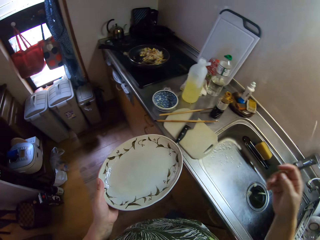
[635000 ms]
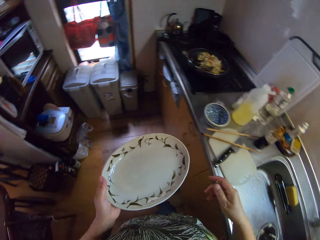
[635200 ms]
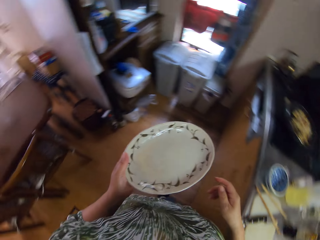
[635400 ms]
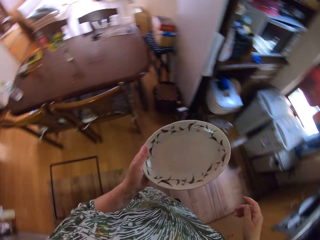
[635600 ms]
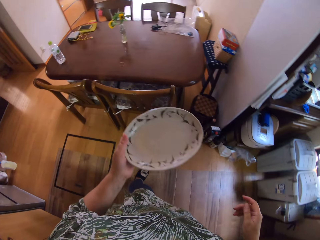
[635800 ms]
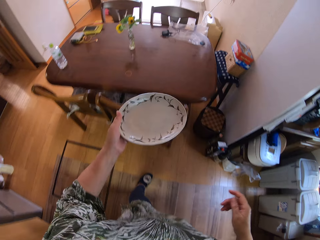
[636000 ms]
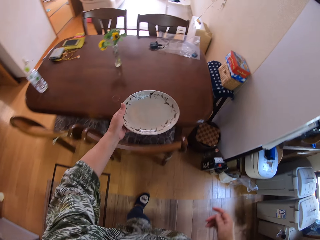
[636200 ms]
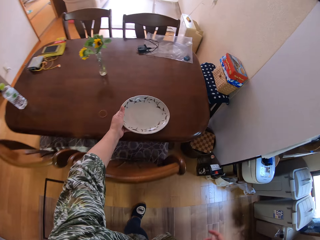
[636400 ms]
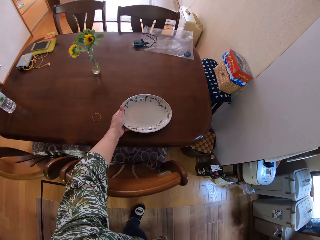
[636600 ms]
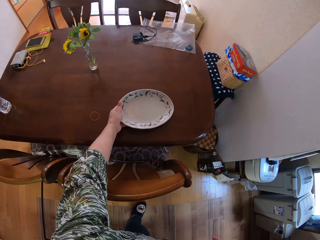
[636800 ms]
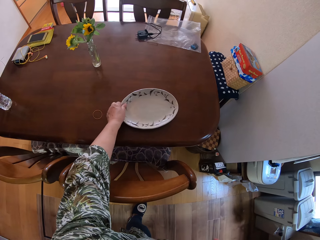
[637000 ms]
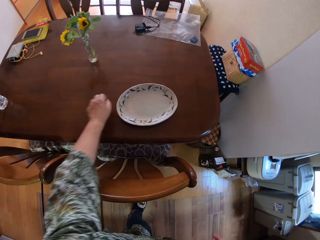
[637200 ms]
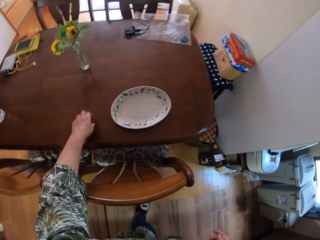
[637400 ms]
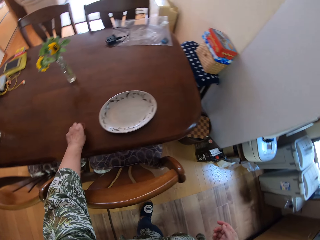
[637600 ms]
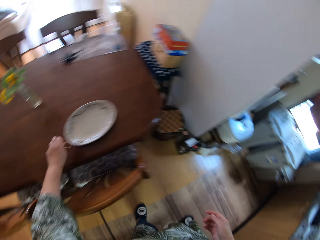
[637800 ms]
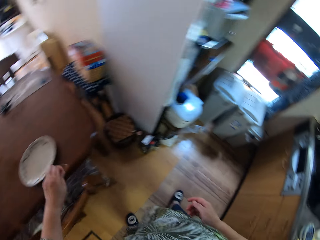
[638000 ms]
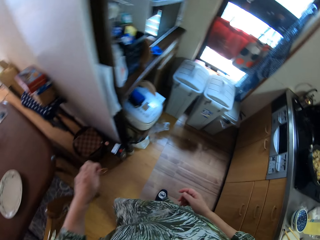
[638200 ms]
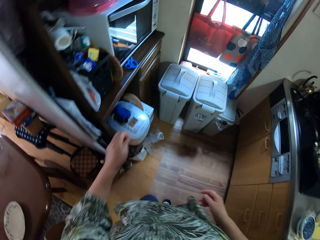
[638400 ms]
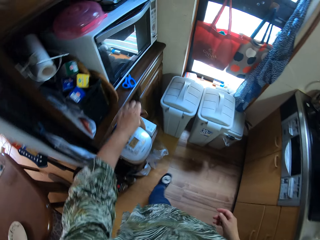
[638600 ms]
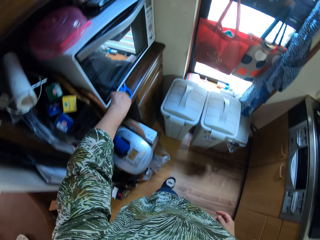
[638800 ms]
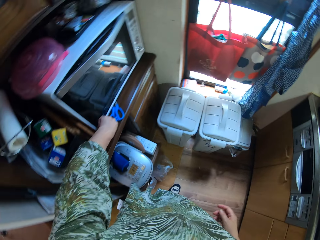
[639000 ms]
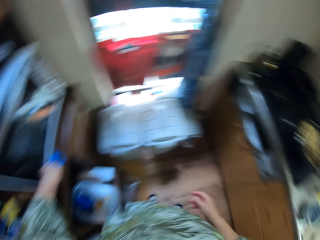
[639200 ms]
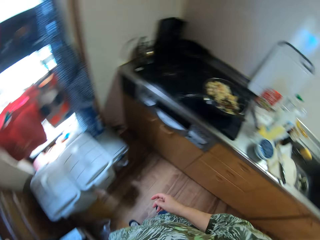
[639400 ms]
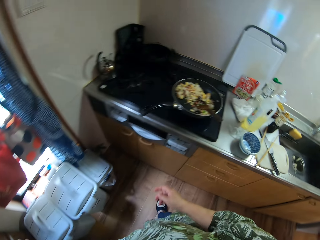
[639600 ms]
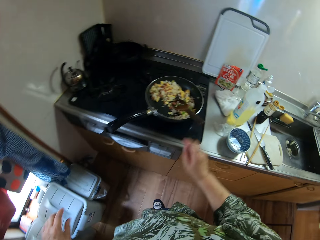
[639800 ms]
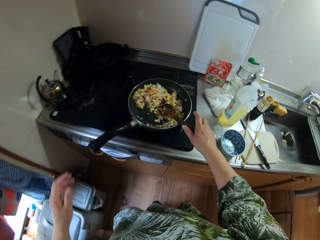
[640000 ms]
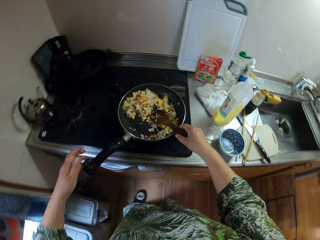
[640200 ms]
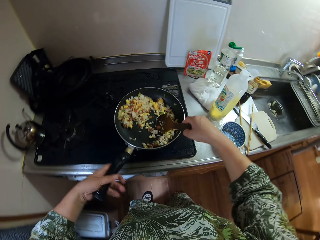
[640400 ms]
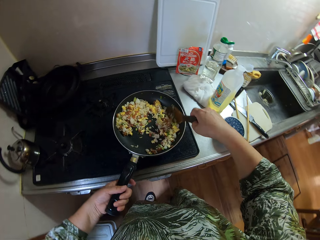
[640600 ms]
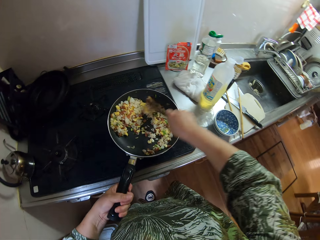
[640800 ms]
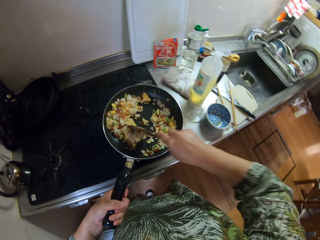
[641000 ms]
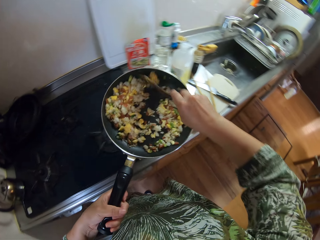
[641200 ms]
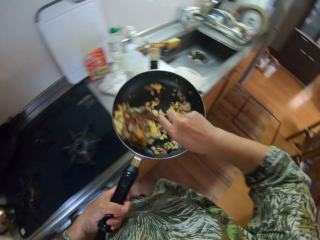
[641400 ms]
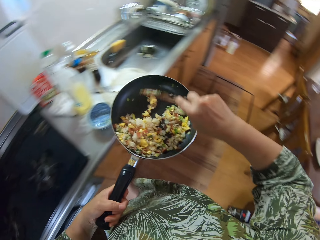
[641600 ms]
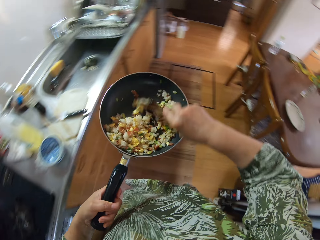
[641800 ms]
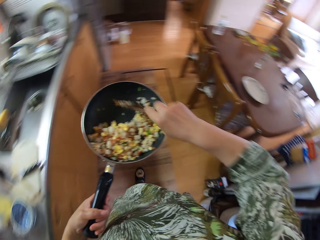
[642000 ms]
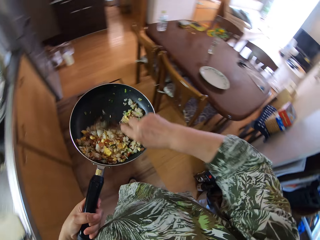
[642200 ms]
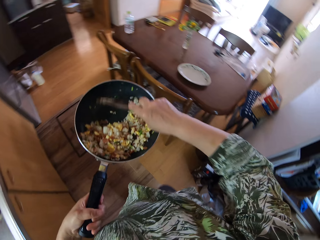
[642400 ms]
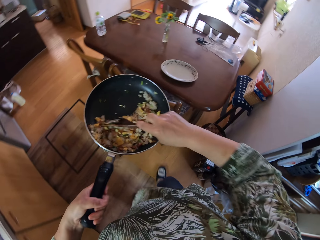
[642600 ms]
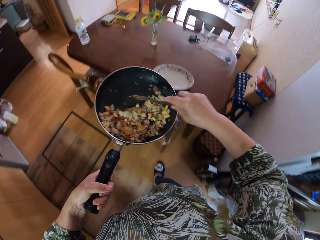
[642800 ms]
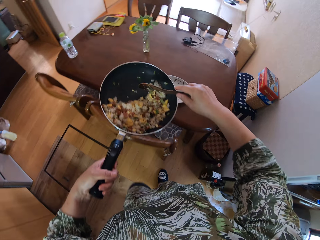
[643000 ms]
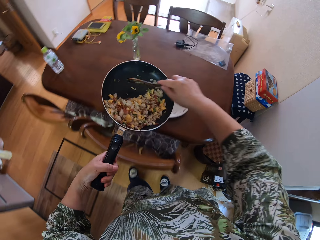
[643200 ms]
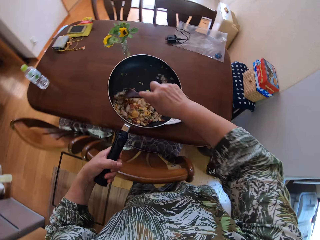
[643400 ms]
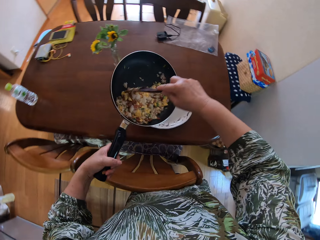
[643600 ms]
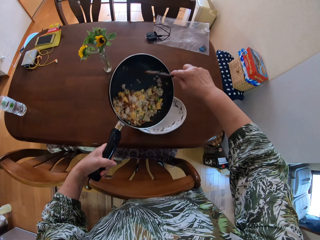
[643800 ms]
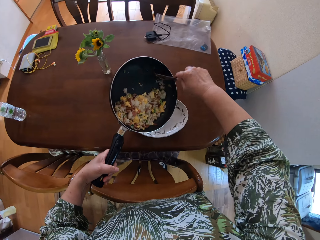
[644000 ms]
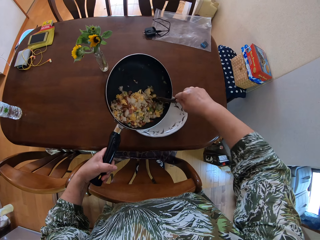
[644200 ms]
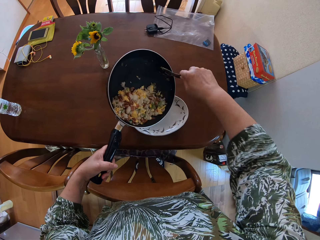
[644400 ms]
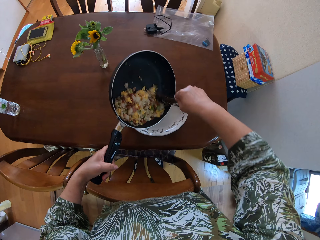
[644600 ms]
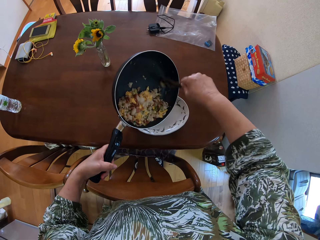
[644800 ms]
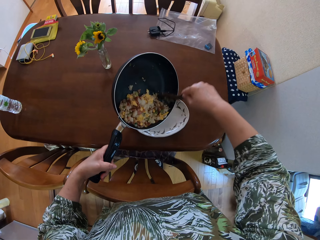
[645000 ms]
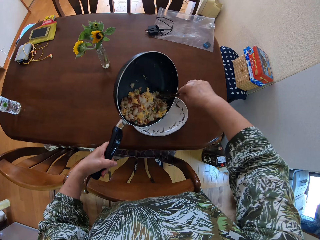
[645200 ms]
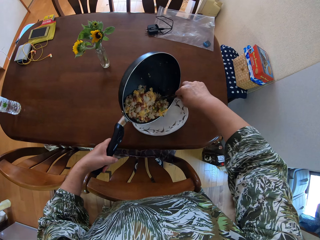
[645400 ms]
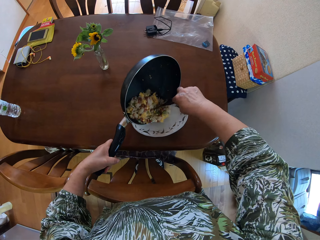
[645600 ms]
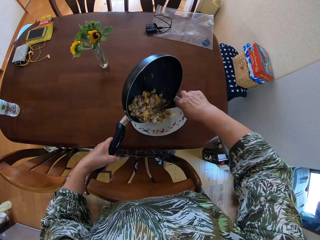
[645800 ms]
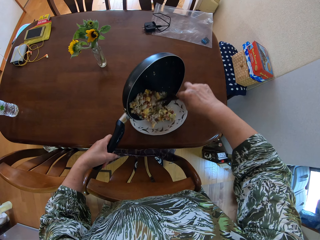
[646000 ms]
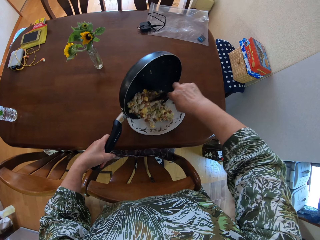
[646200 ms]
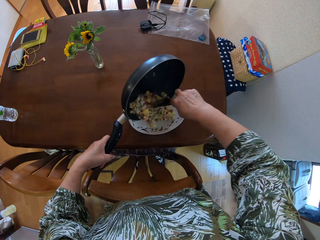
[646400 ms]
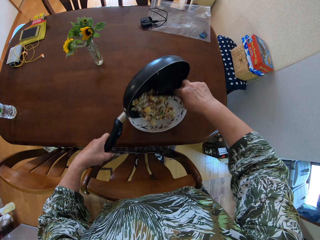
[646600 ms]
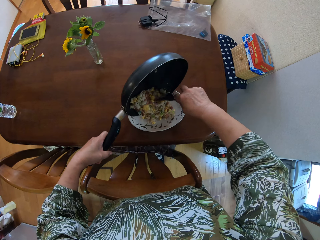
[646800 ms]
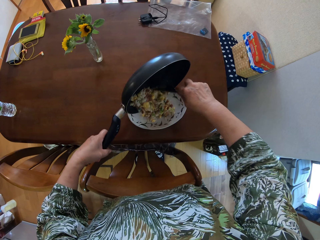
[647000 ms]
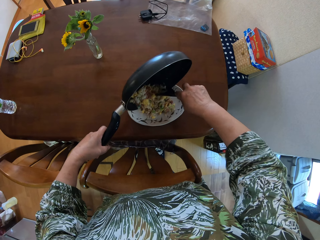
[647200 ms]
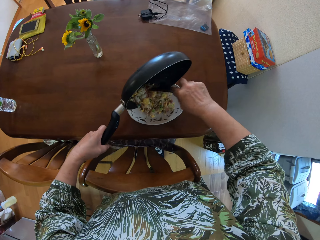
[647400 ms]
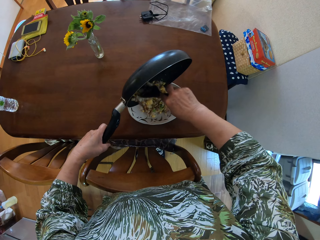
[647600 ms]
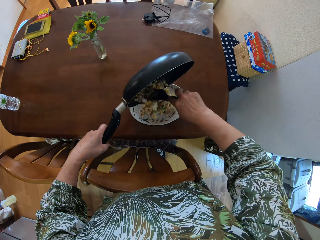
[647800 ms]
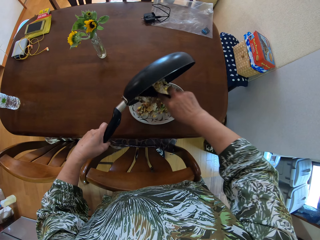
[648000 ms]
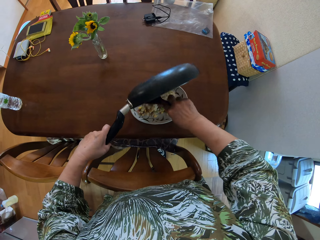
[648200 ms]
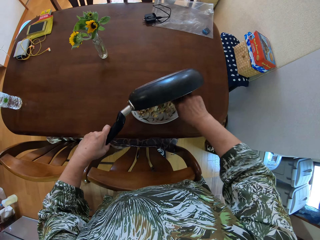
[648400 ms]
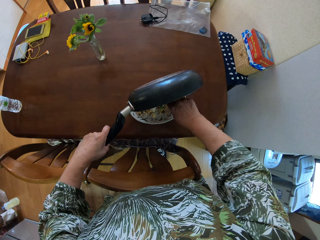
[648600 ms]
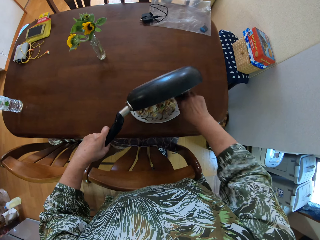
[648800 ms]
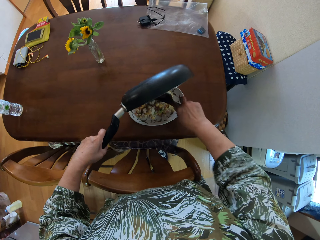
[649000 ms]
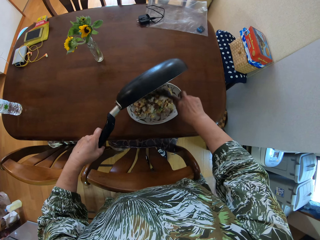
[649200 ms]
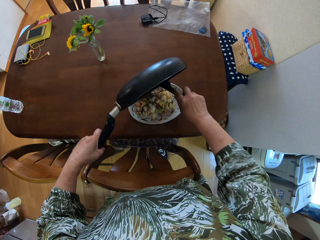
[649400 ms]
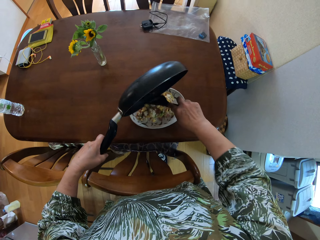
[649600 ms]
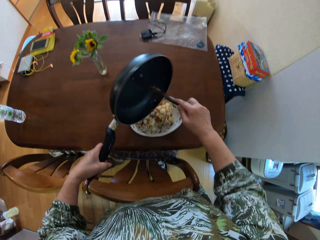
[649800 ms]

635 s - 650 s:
The camera wearer walks around the room. They put the plate on the table. They pick something. They put something on the cabinet. They walk around the room. They stir the food. They pick up the pan. They walk around the room. They pour the food from the pan in the plate.

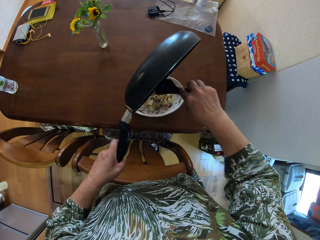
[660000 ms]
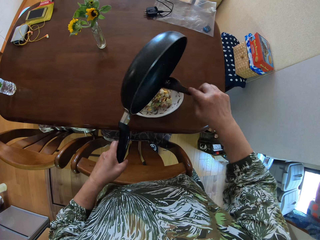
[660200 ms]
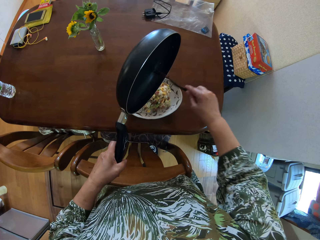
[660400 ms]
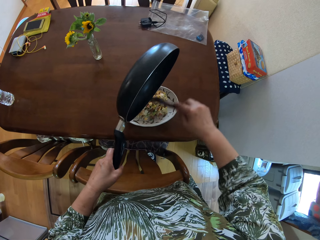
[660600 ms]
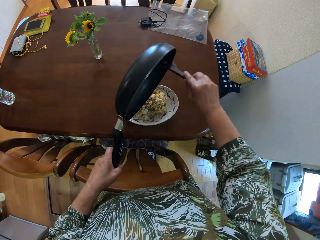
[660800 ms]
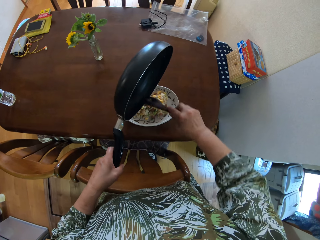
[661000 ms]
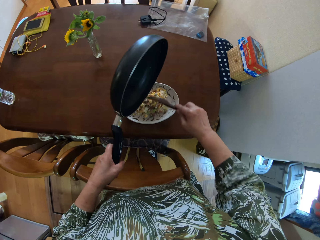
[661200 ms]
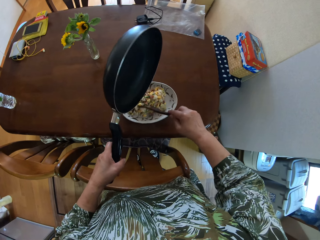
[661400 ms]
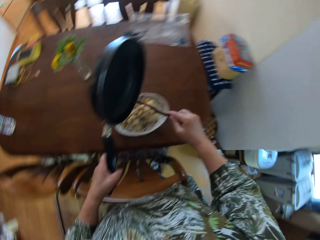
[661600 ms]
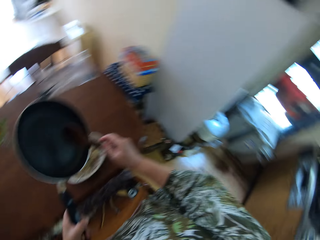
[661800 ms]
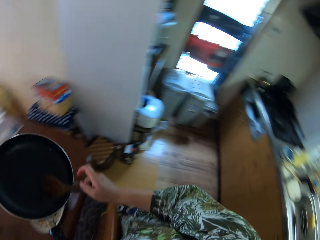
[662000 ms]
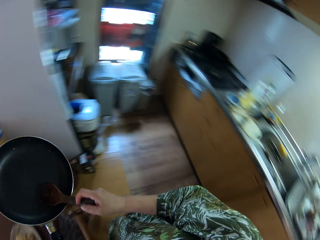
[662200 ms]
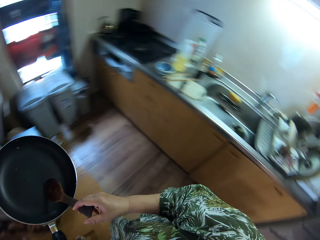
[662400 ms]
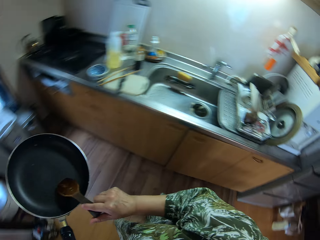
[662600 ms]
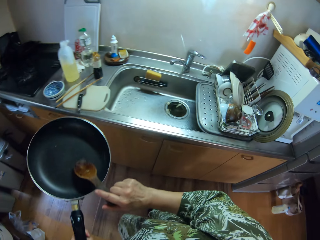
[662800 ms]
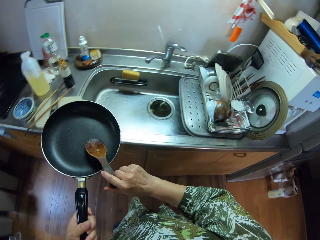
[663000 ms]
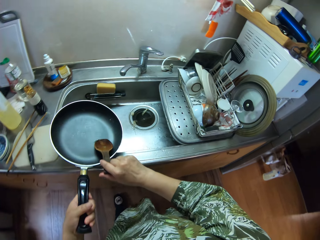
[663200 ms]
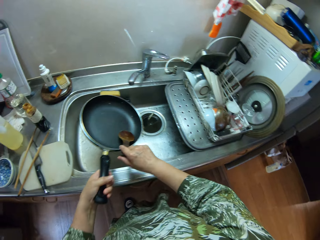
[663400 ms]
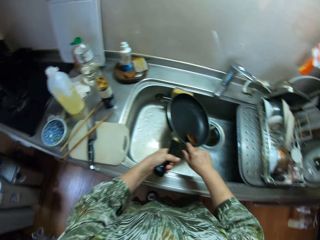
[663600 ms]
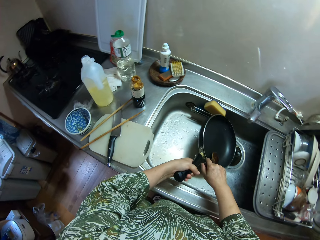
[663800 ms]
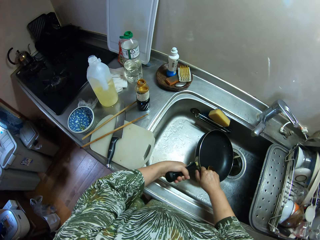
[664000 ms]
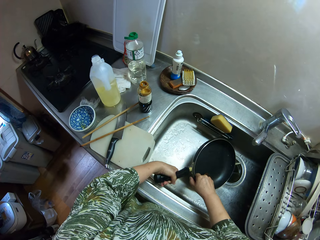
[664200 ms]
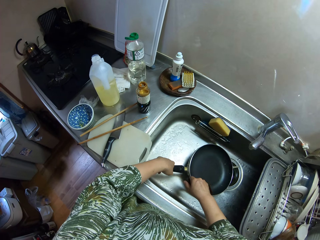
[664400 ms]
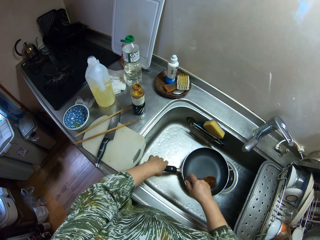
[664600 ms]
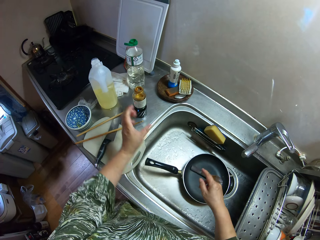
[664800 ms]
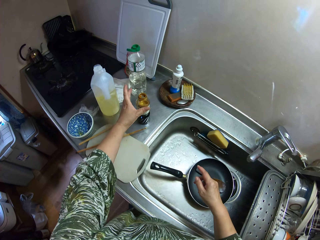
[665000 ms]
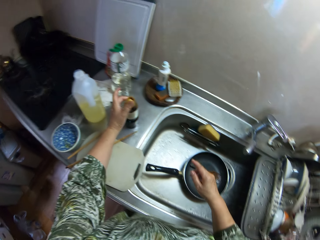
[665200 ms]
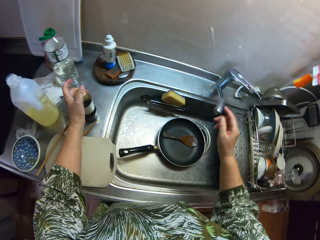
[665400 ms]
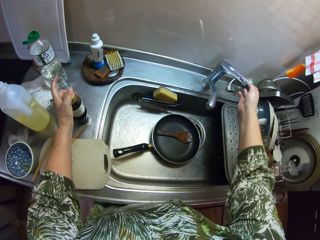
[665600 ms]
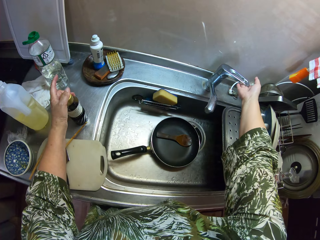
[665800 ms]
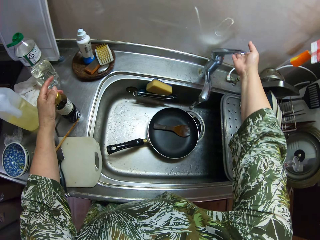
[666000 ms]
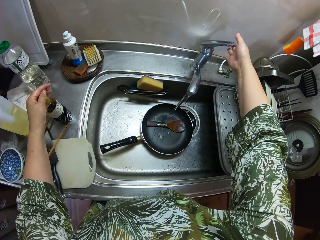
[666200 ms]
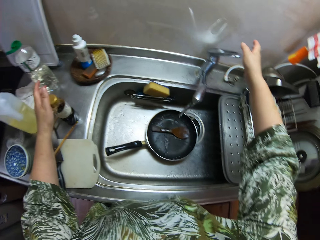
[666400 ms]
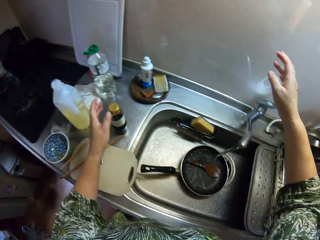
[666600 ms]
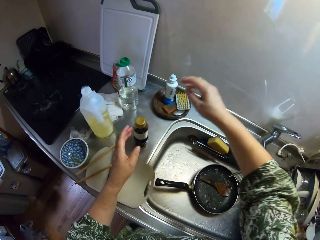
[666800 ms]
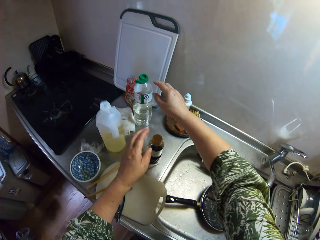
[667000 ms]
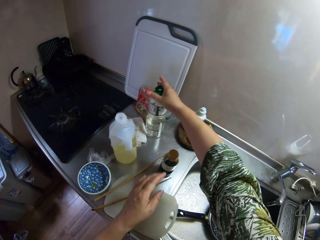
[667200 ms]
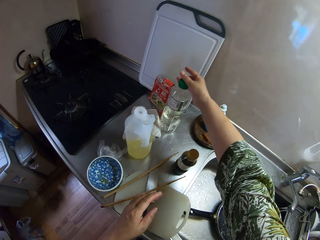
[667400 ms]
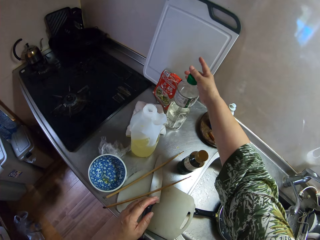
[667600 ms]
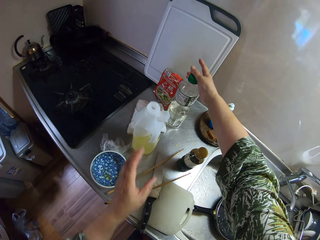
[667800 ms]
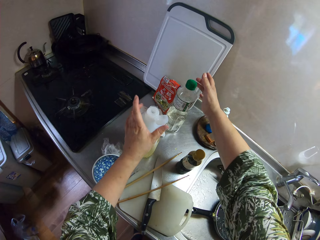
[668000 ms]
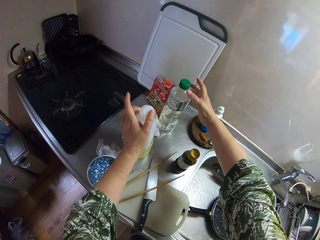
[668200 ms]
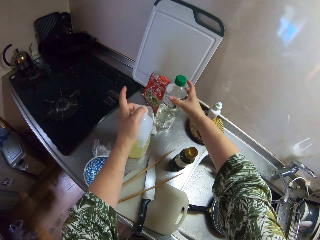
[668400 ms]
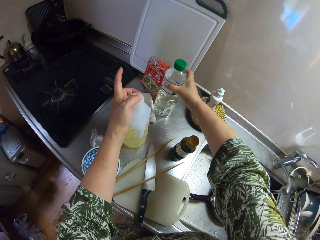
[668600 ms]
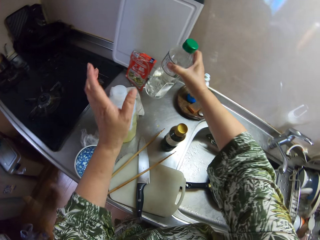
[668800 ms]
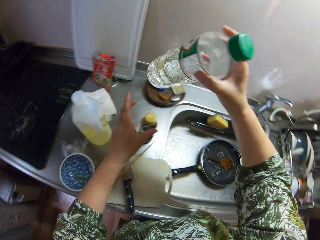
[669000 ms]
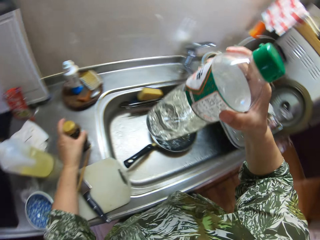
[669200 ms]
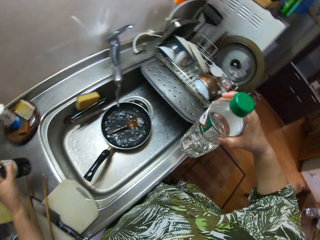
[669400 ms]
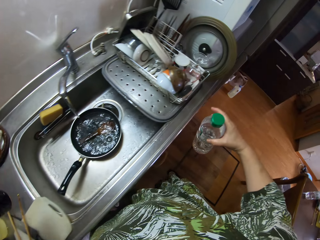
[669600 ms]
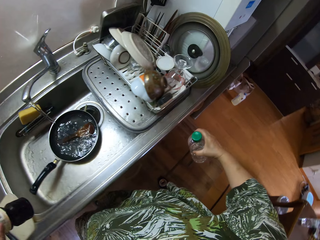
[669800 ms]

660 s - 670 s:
The camera wearer walks around the room. They put the pan in the sink. They put the cooking stick in the sink. They pick something. They open the water tap. They pick something. They close the bottle. They pick something.
